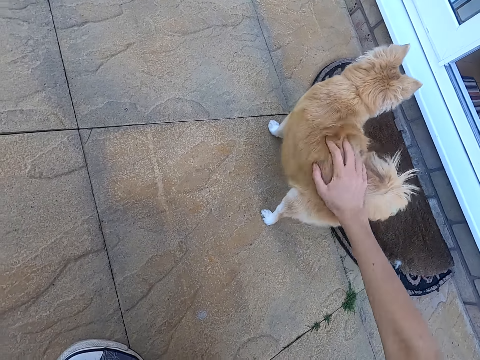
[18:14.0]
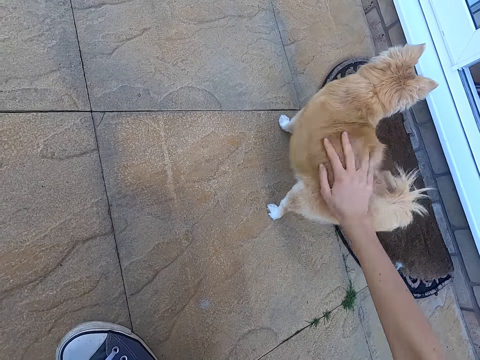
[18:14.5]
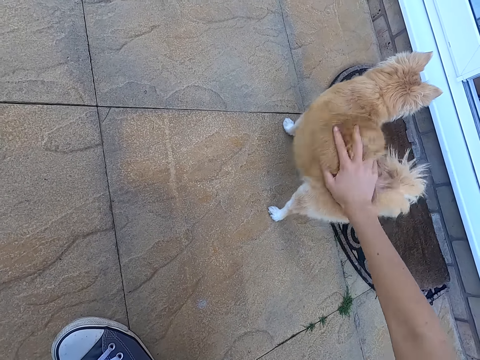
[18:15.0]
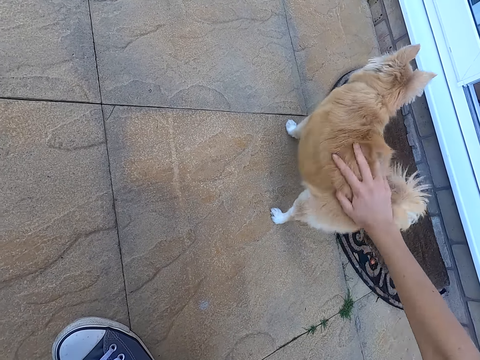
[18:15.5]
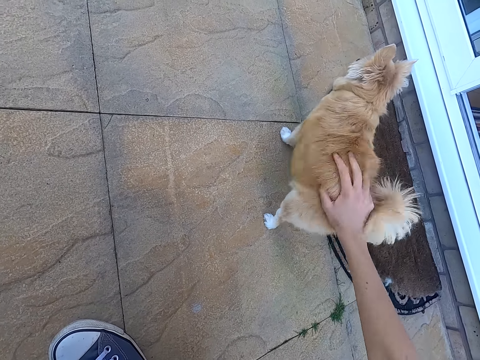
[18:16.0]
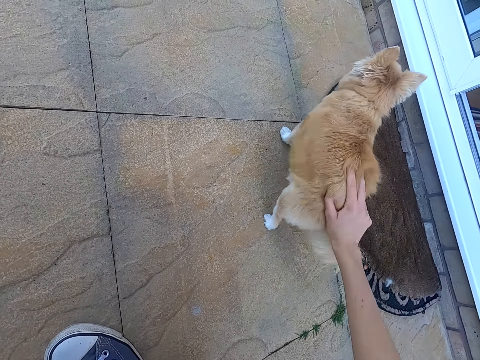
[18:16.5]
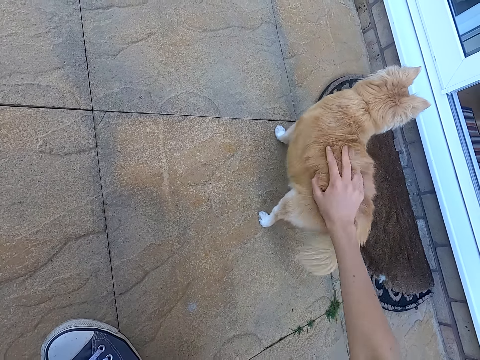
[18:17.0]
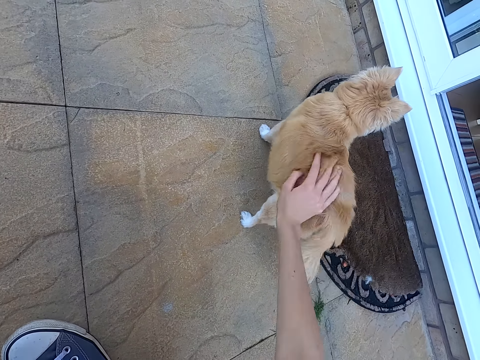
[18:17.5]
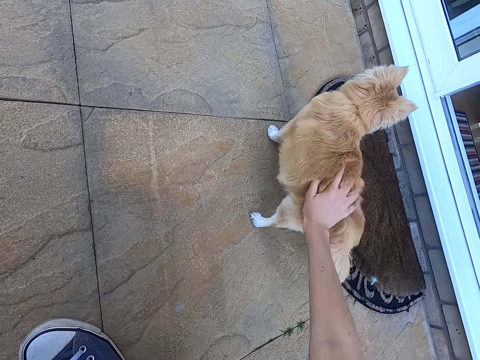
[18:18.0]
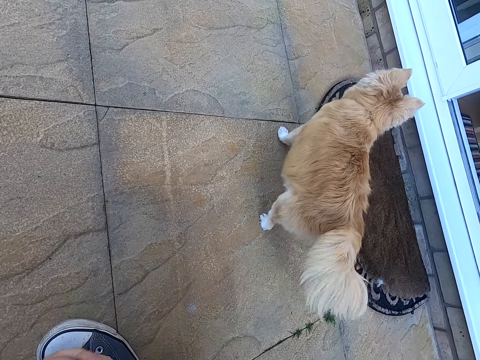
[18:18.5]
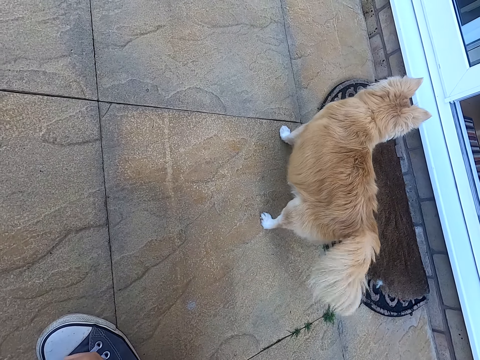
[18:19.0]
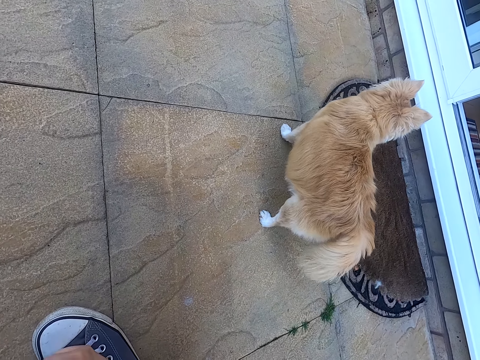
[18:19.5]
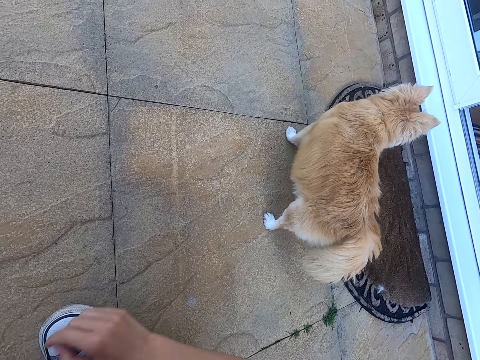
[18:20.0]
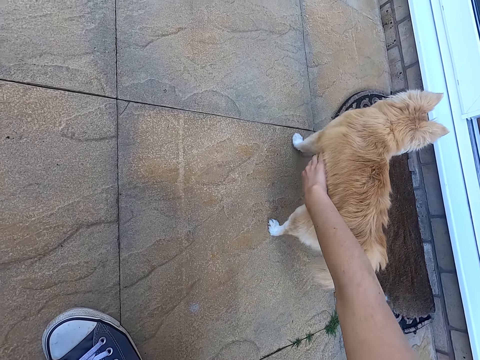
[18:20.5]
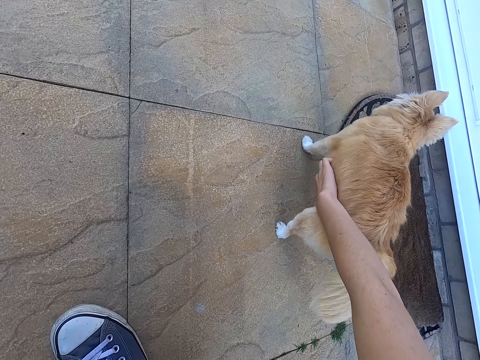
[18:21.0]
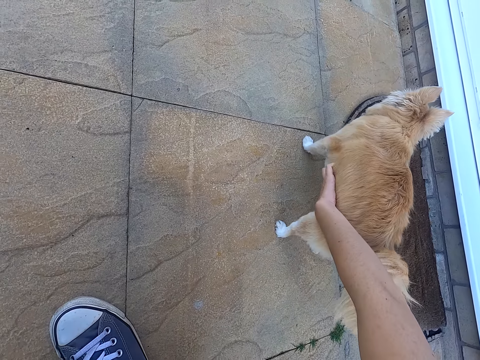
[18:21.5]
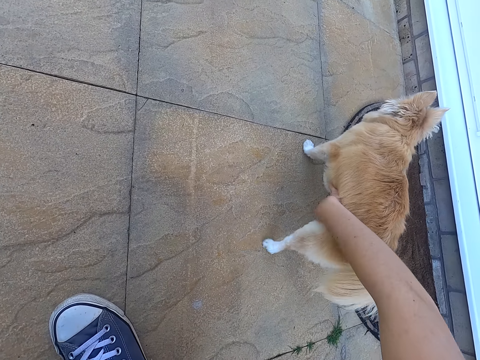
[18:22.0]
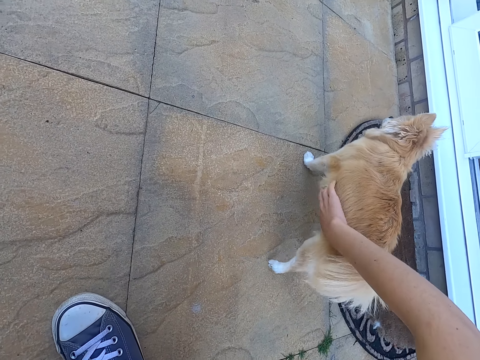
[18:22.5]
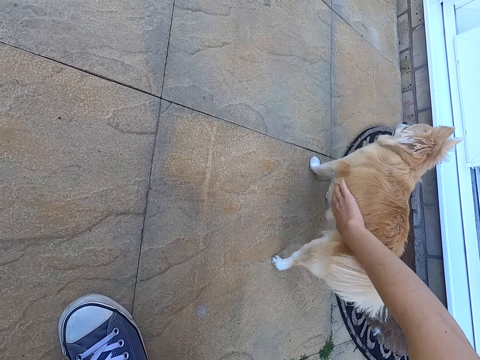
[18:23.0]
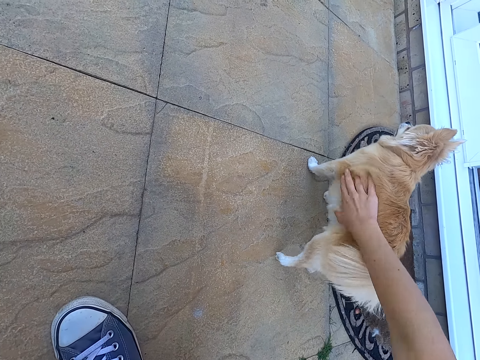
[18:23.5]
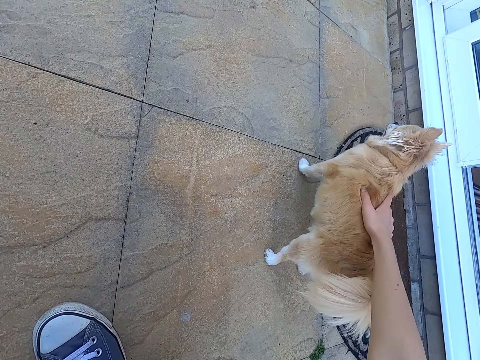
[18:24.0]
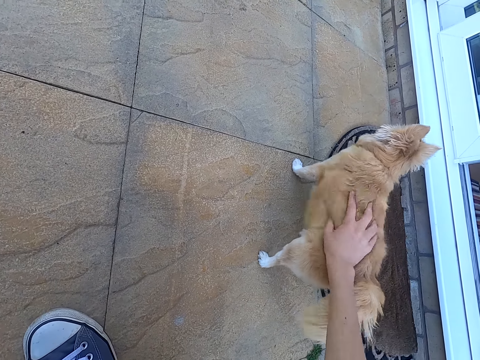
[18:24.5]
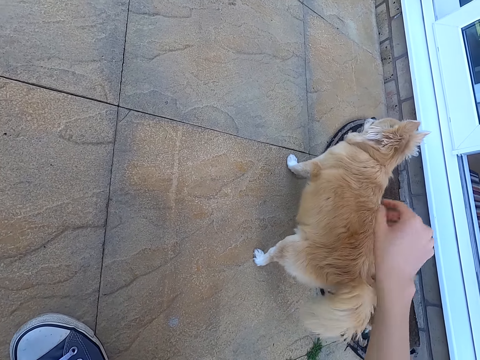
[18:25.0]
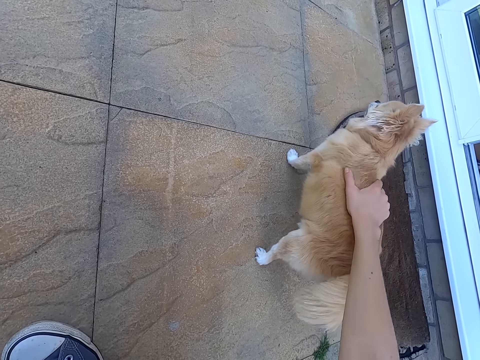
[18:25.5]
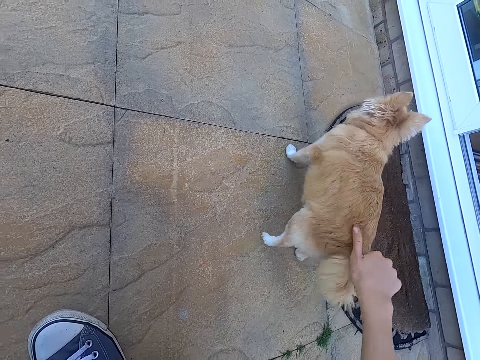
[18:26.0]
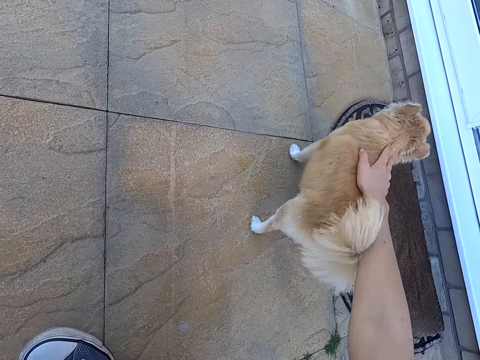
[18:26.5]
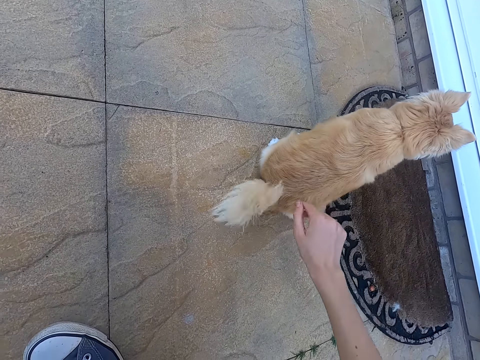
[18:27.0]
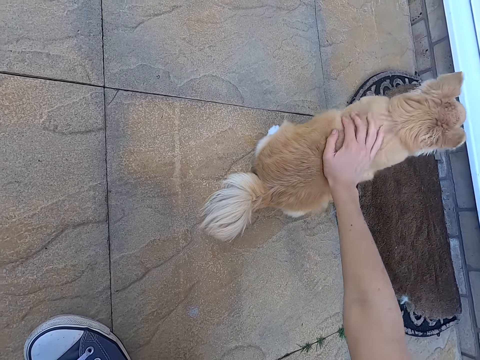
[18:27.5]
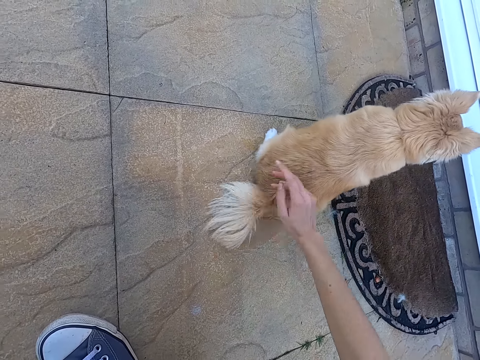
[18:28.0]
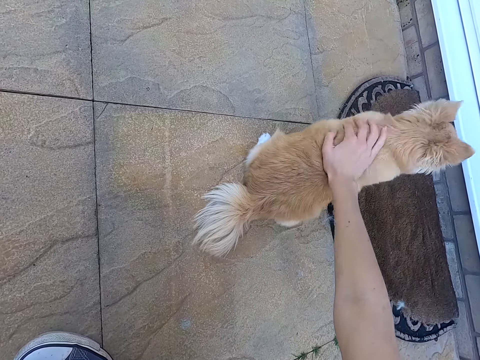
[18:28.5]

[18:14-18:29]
The camera wearer kneels on the ground. She holds a dog with her right hand.

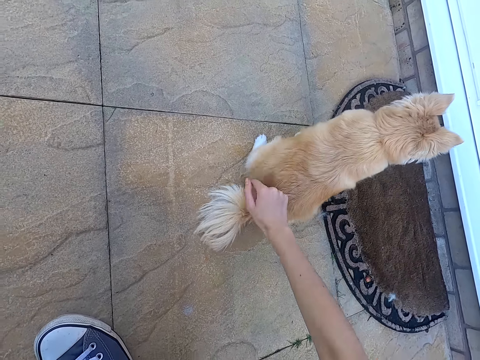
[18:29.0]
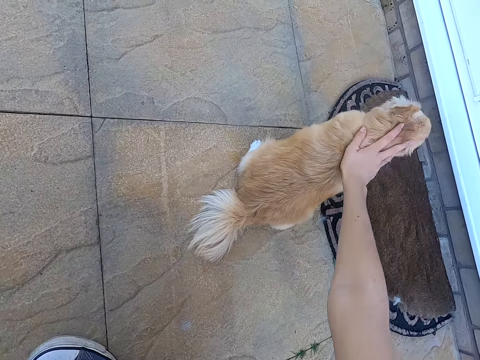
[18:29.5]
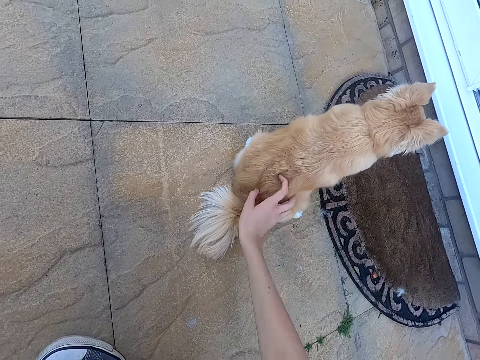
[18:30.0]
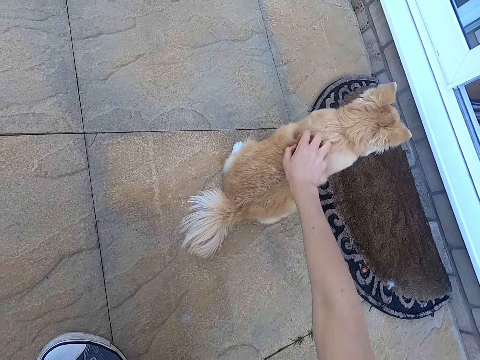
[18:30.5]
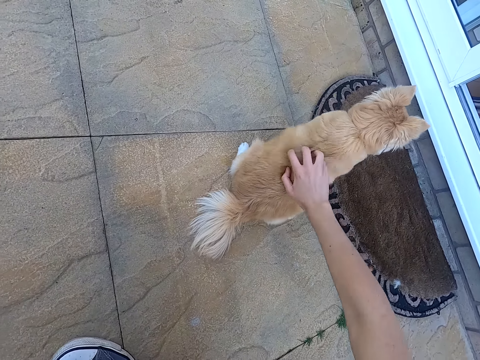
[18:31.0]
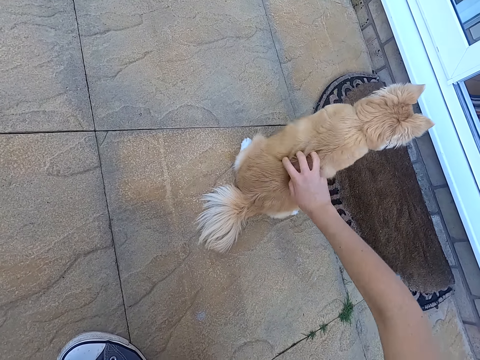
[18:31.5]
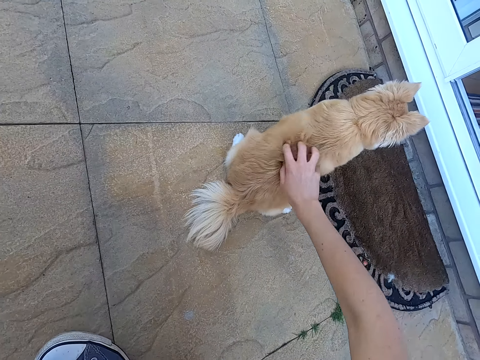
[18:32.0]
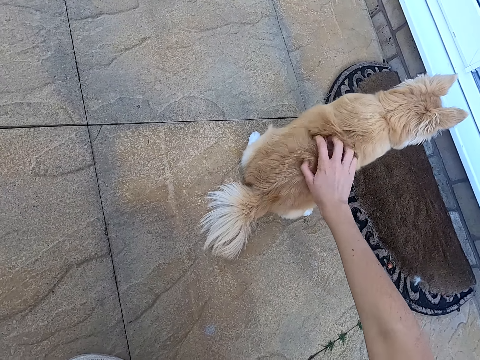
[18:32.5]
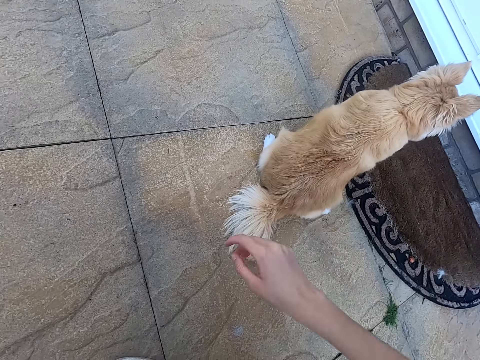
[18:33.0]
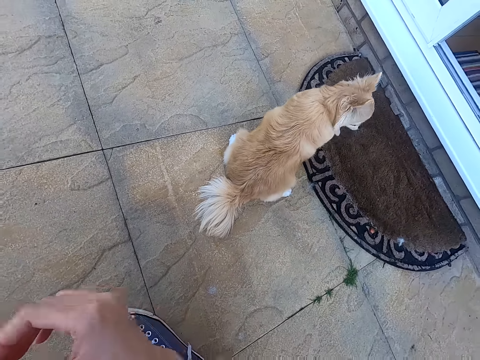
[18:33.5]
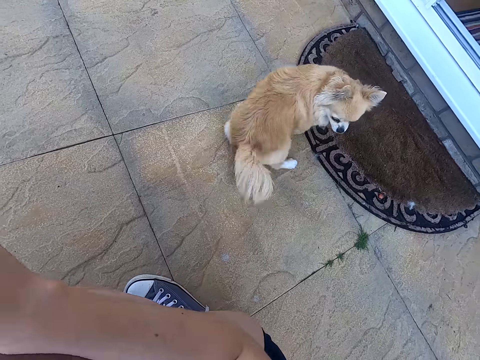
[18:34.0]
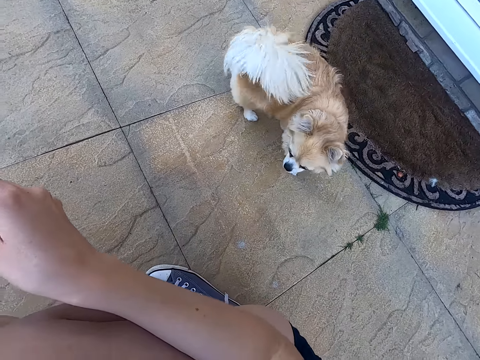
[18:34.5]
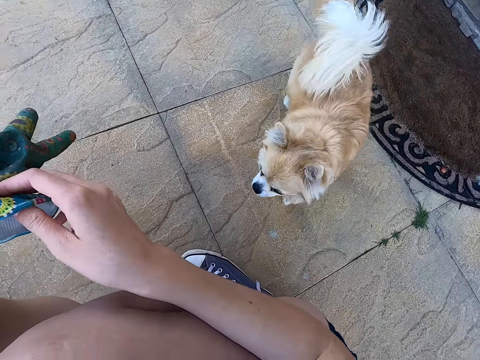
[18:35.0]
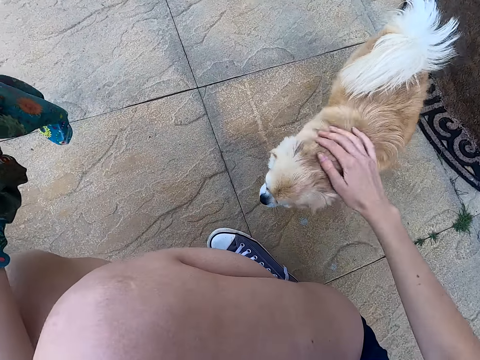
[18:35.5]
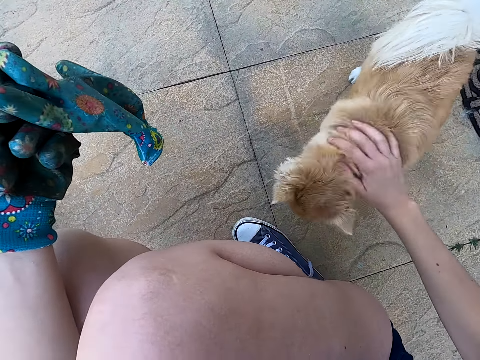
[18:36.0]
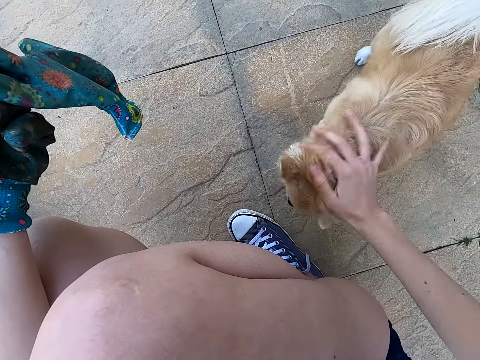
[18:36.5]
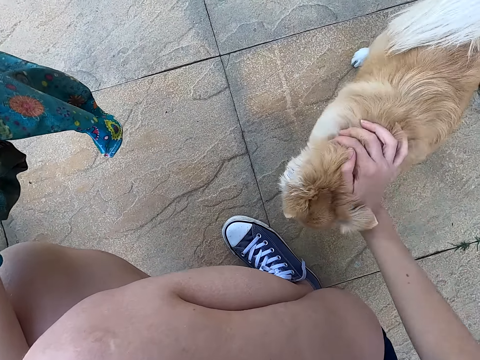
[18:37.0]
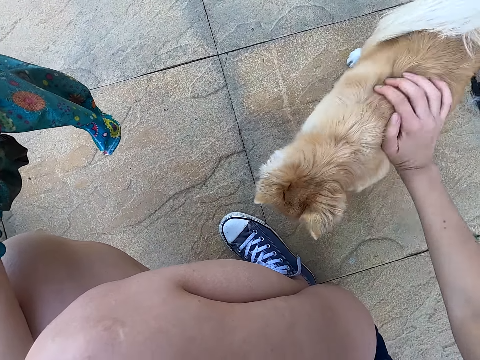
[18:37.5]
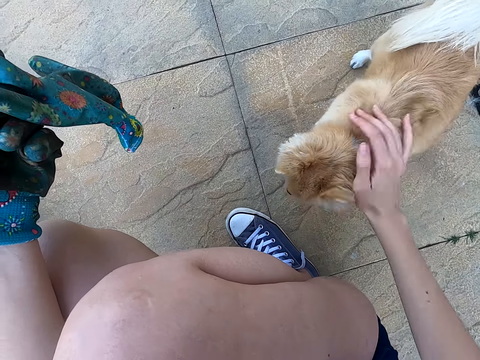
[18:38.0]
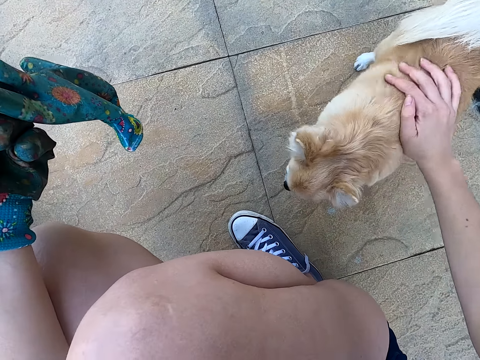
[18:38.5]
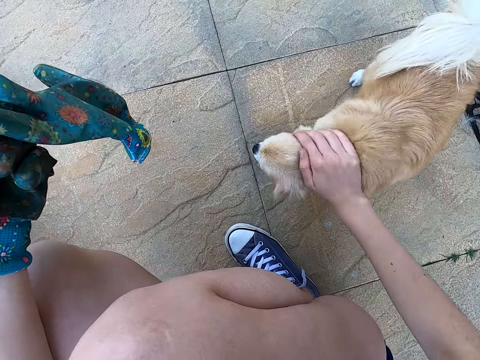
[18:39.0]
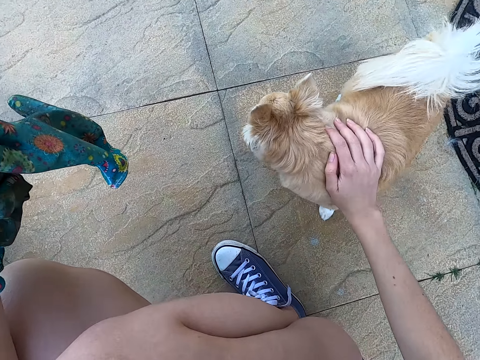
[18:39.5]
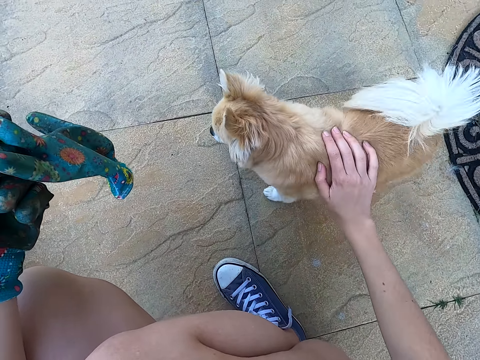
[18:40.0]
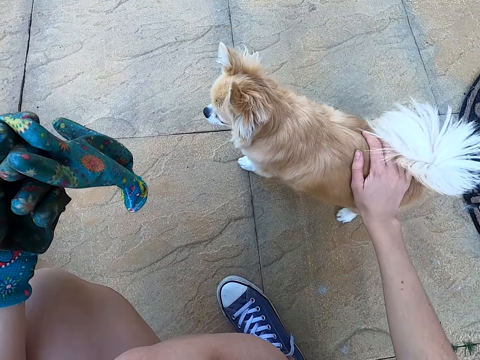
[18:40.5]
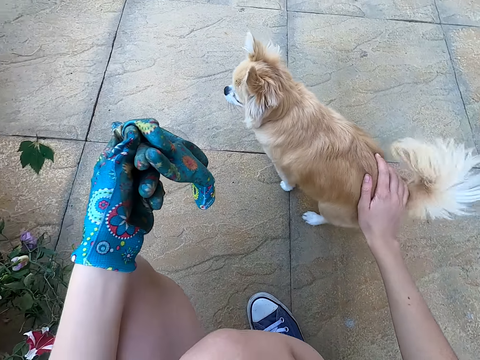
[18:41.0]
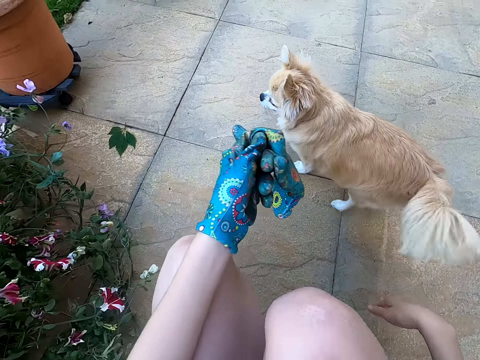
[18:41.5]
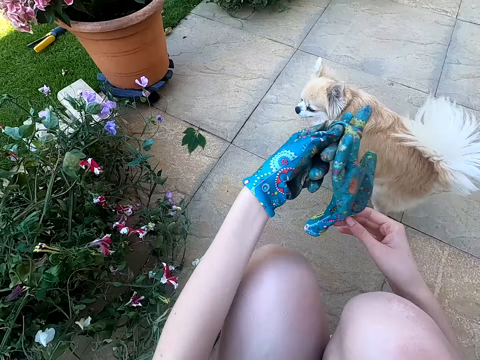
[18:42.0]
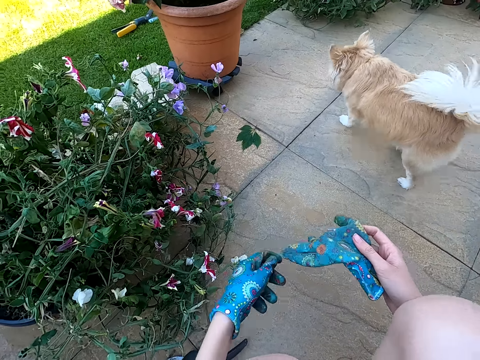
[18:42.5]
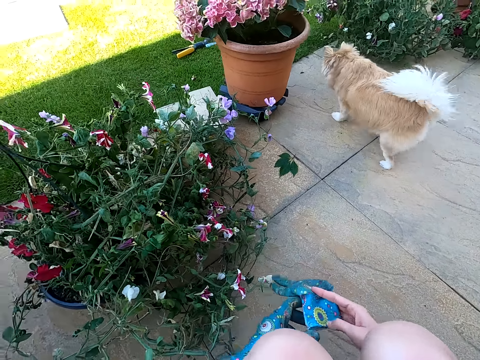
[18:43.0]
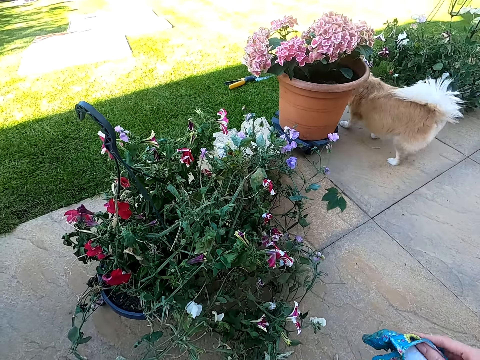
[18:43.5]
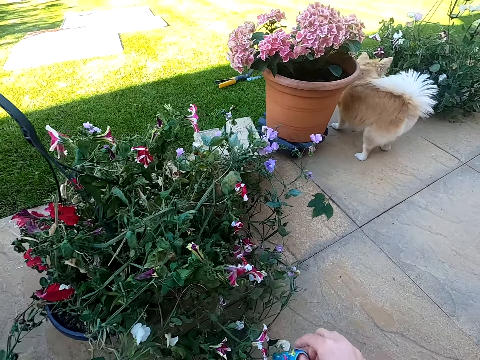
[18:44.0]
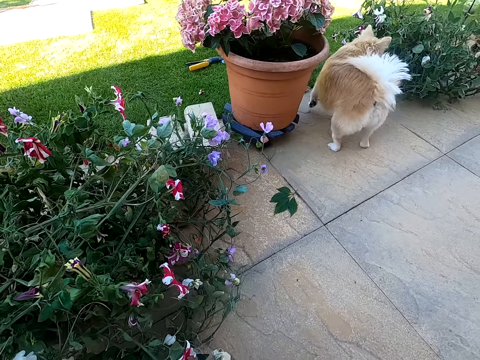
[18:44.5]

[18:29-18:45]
The camera wearer kneels on the ground. She holds the gloves. She touches a dog. She holds the dog with her right hand. She touches the glove. She holds the gloves.
